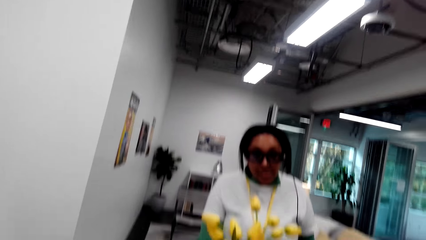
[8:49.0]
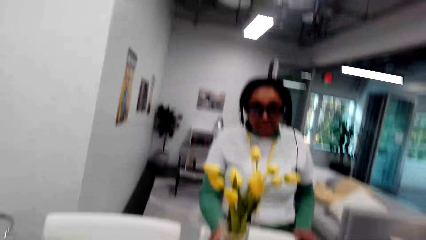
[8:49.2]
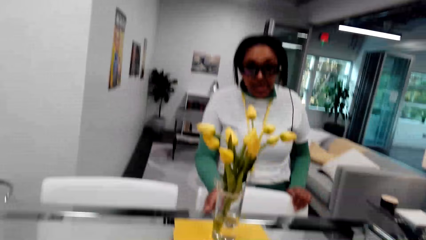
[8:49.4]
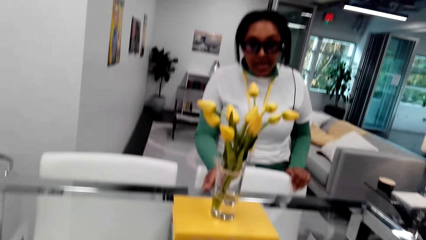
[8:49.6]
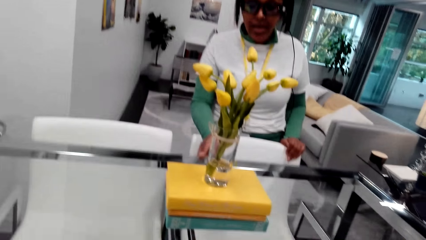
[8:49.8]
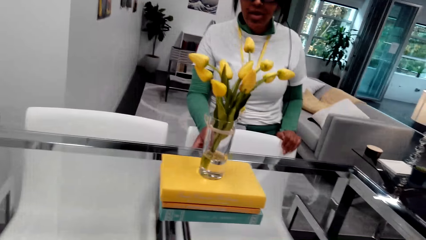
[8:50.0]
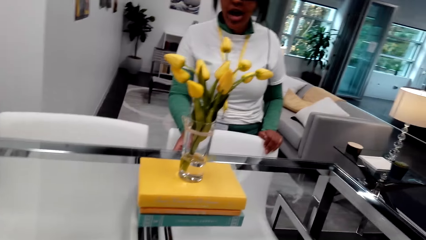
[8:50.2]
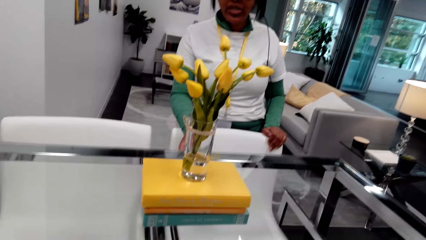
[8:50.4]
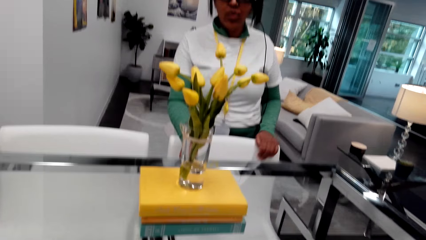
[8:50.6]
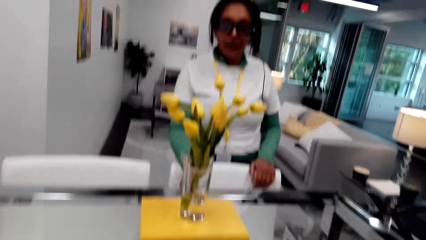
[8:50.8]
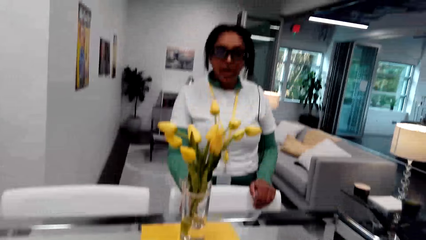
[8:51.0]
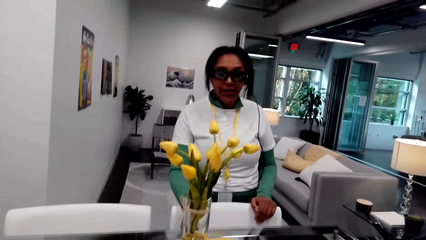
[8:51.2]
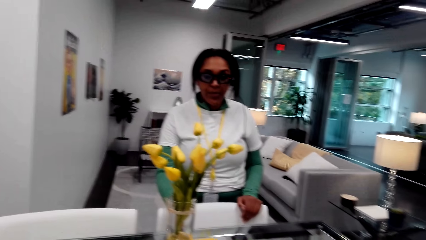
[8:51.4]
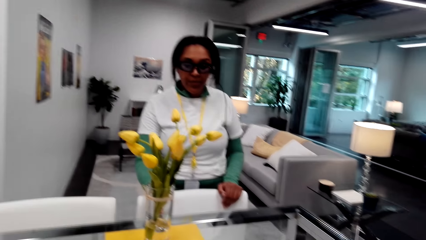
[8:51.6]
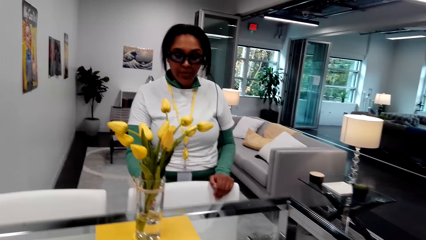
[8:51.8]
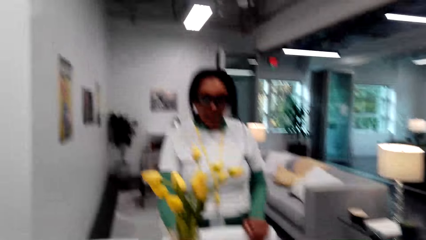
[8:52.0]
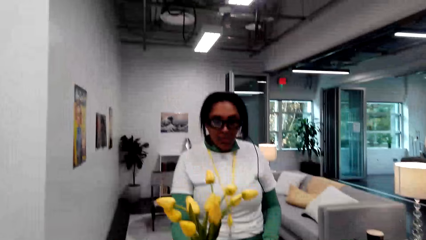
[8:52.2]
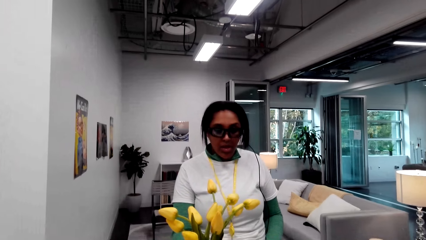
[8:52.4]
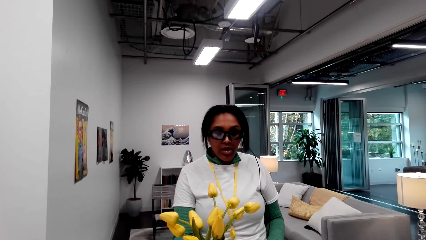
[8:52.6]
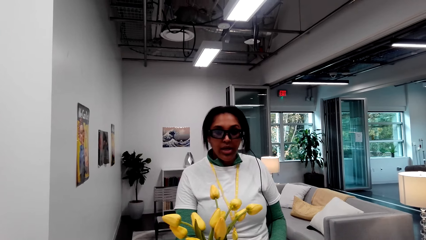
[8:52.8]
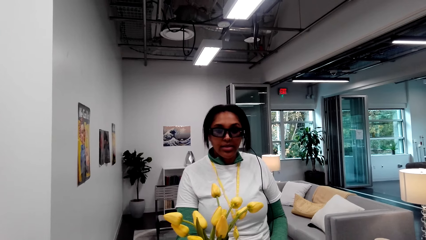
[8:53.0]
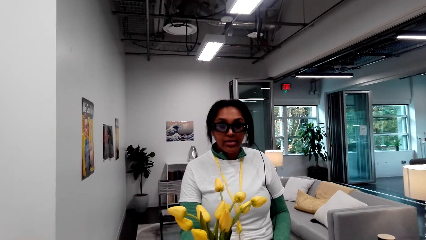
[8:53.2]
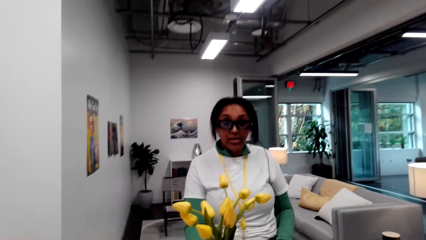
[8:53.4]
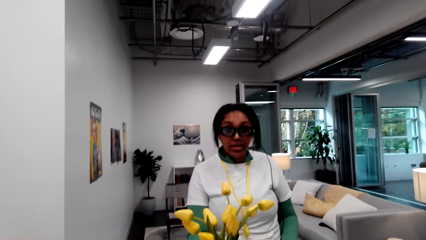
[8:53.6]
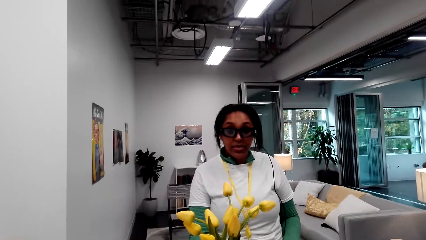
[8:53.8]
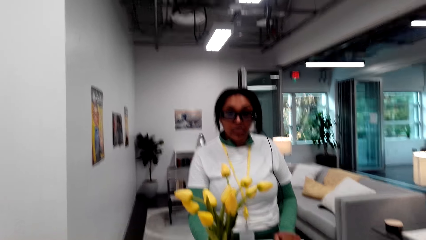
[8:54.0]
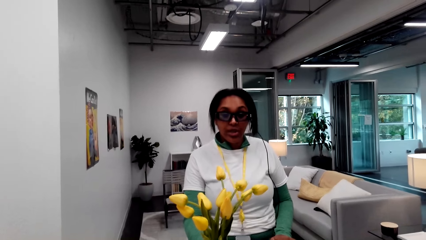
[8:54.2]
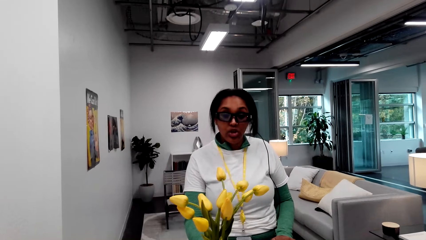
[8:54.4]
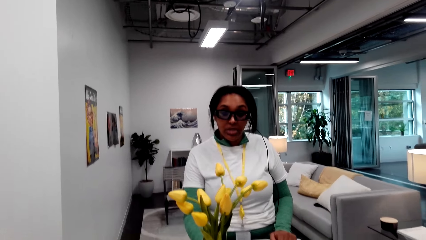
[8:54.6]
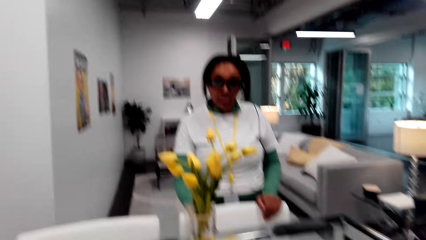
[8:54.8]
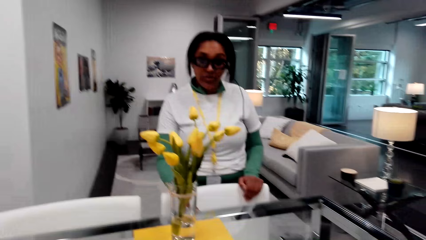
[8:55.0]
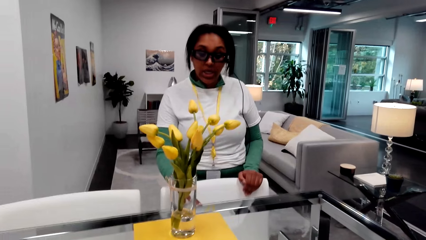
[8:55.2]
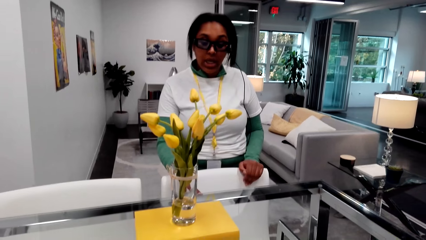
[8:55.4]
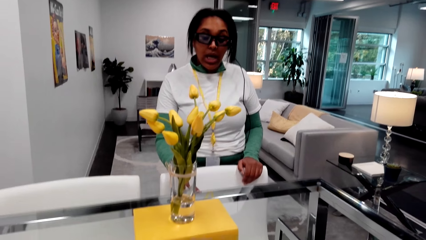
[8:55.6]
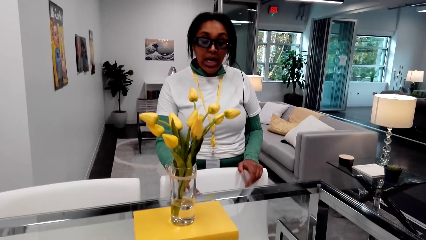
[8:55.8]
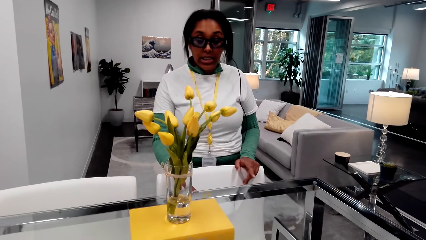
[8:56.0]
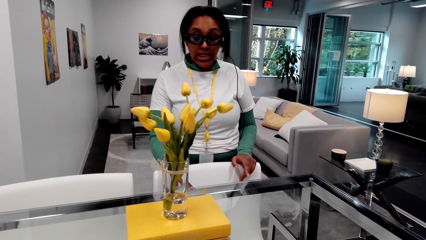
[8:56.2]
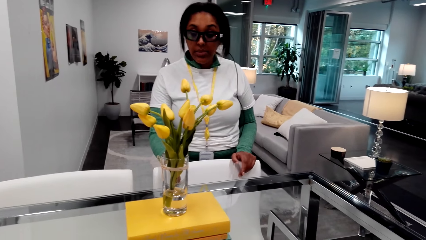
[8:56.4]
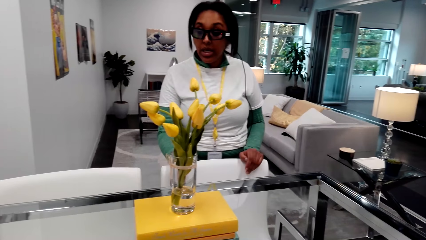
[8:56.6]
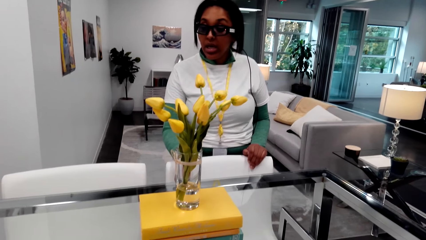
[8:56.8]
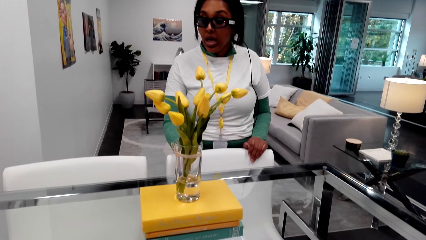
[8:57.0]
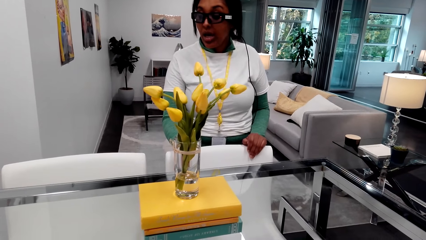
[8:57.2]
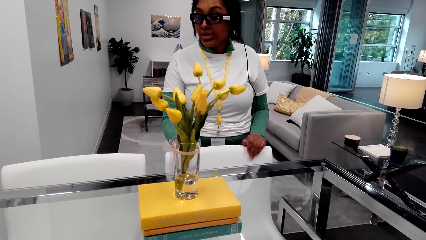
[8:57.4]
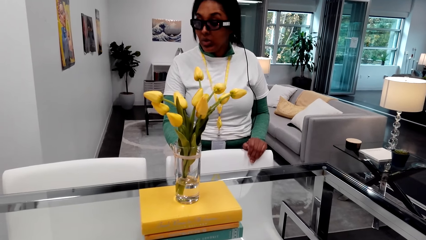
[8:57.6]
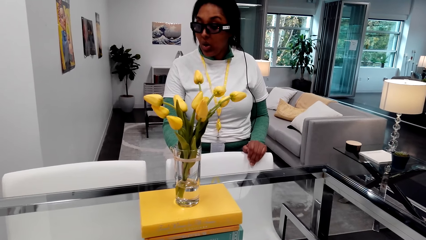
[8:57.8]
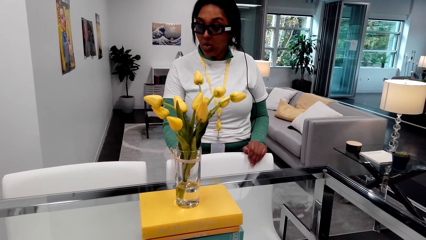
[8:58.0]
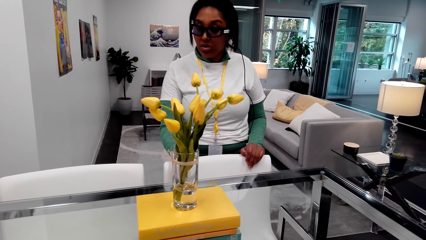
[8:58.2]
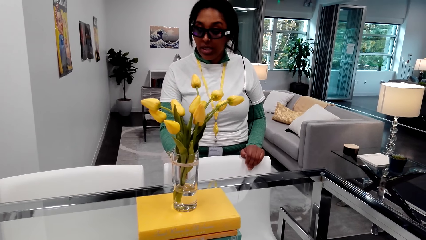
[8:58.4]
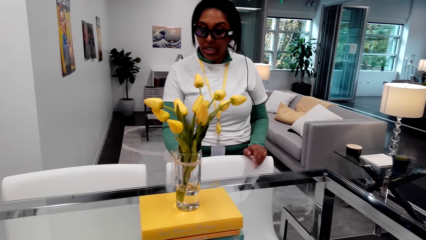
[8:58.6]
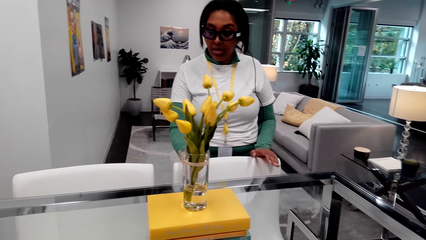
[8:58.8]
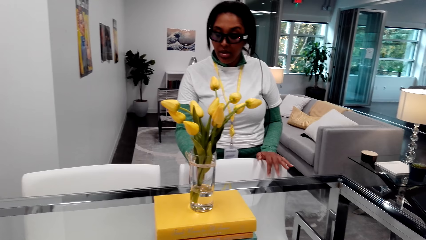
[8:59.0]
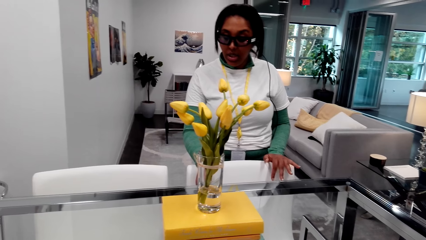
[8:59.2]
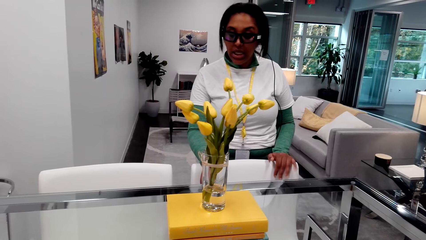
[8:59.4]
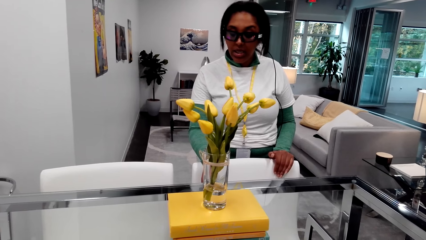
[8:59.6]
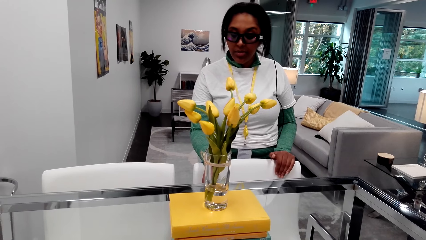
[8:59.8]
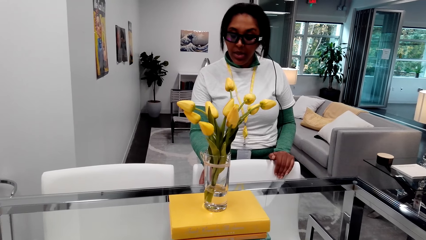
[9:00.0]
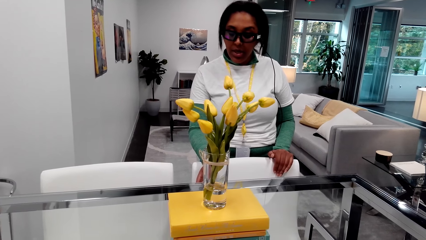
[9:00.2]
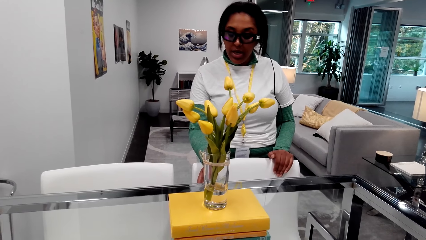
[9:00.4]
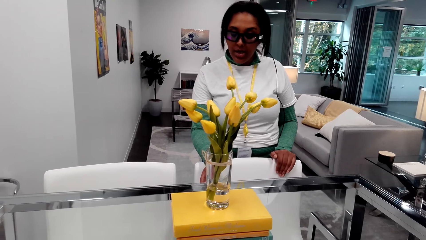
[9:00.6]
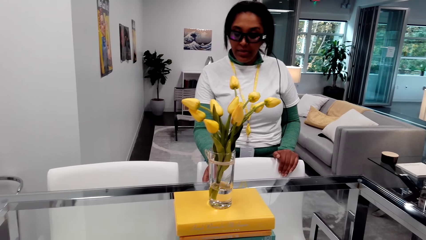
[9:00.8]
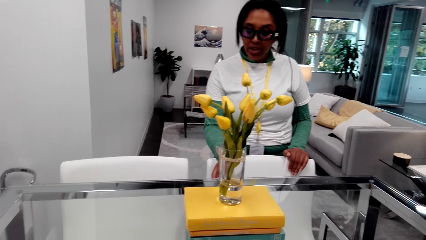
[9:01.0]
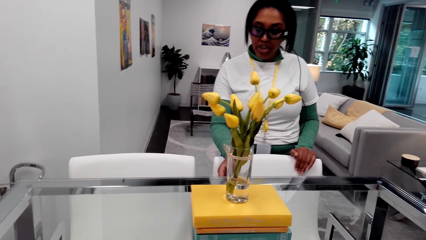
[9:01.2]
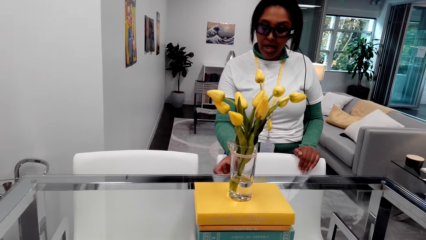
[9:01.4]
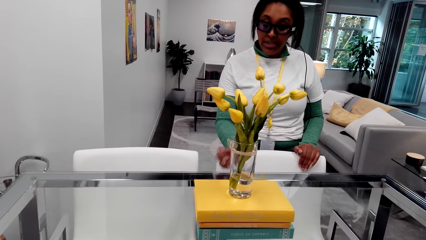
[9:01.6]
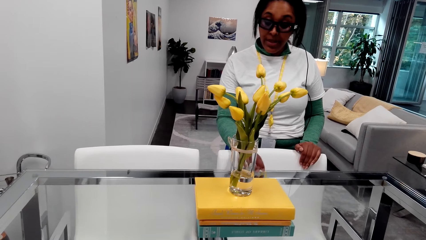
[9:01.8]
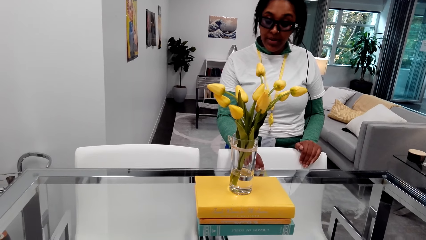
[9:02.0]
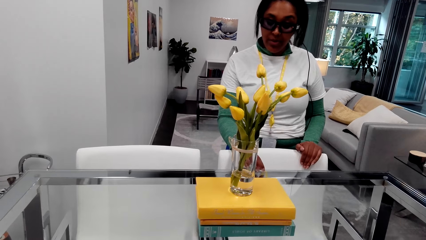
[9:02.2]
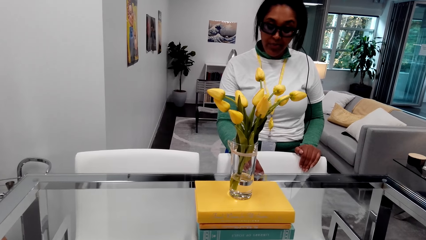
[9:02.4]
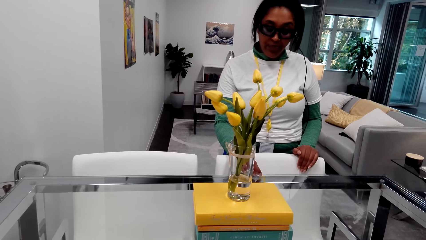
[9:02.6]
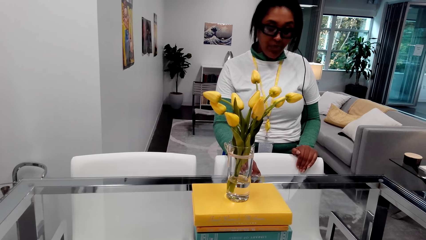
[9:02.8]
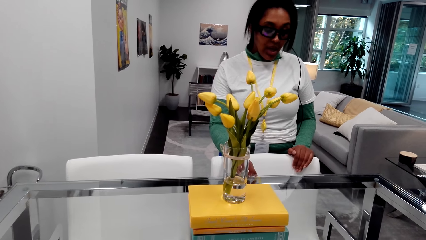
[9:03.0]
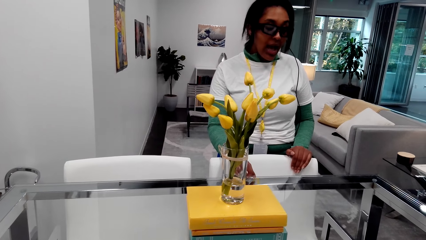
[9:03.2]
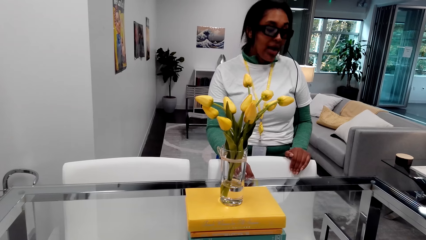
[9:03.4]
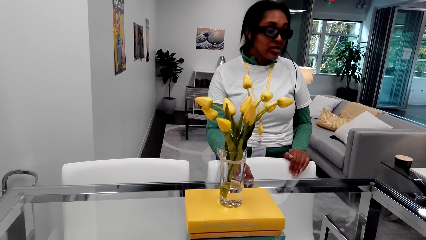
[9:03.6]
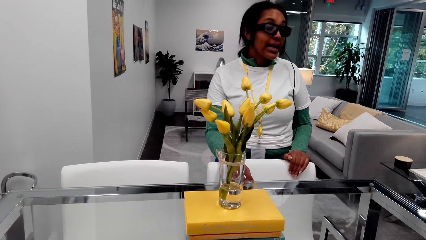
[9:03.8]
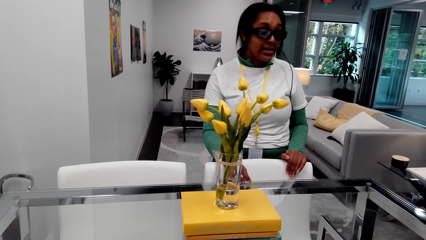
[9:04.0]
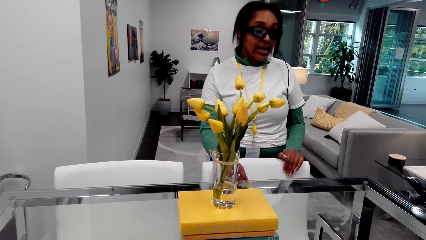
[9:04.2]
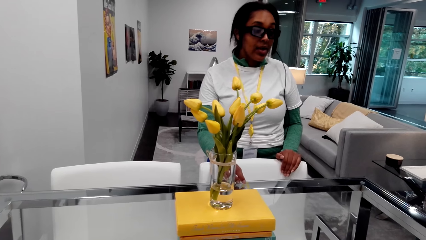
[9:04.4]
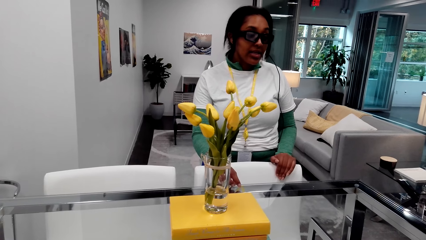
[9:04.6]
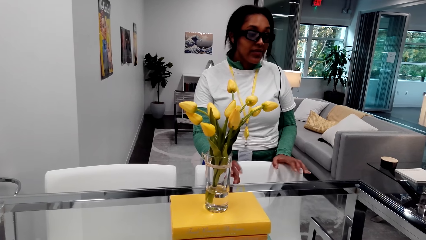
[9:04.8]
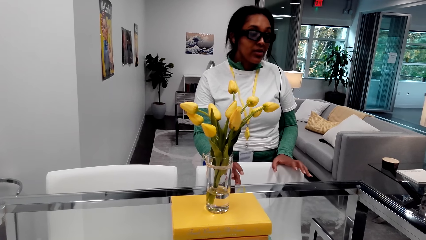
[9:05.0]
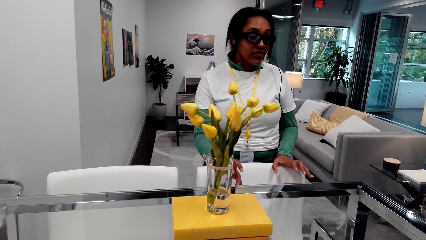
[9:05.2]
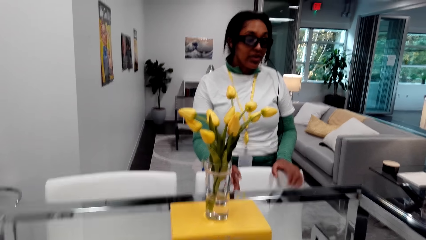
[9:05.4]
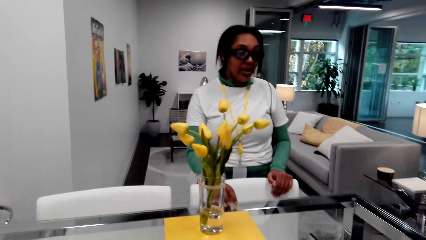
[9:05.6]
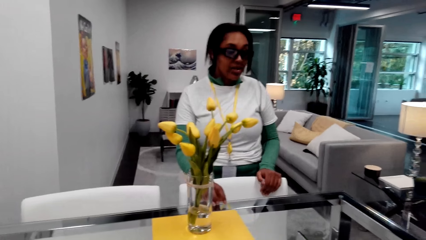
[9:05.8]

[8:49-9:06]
A person talks to the camera wearer. The camera wearer talks to the person. The person talks to the camera wearer.
